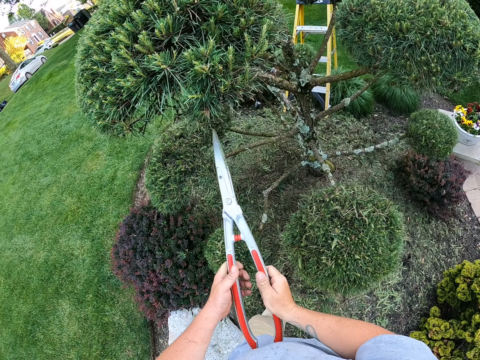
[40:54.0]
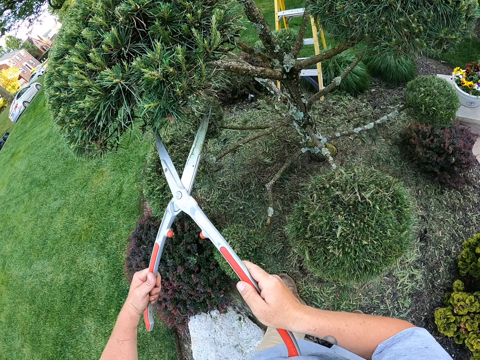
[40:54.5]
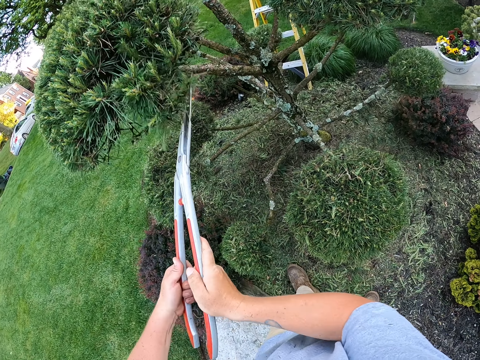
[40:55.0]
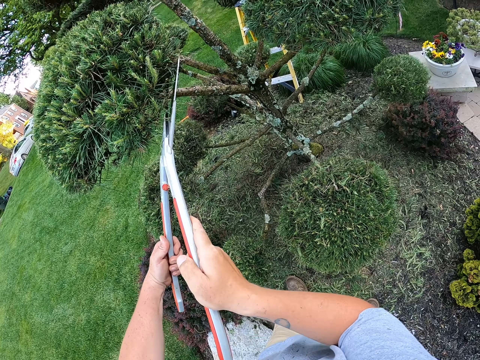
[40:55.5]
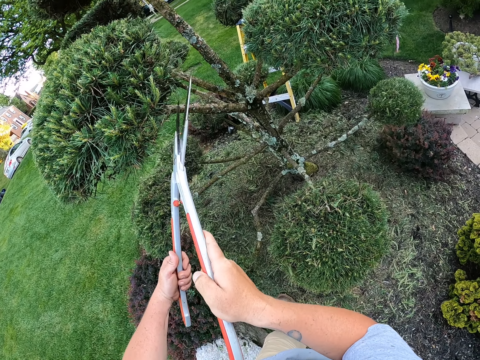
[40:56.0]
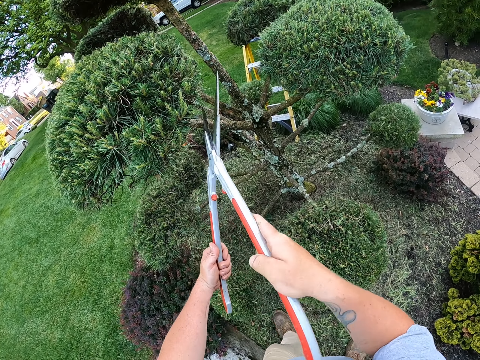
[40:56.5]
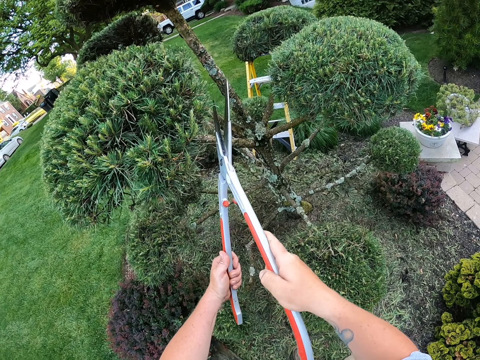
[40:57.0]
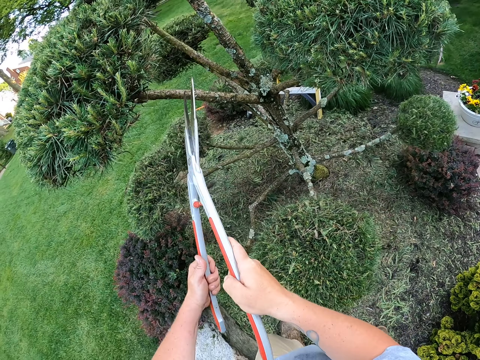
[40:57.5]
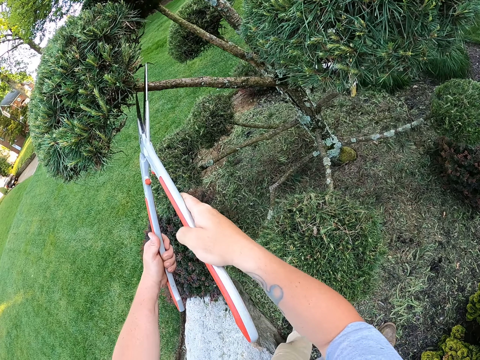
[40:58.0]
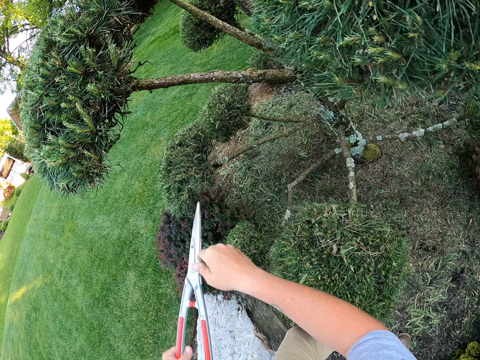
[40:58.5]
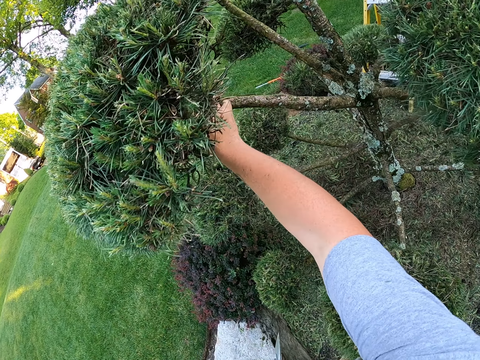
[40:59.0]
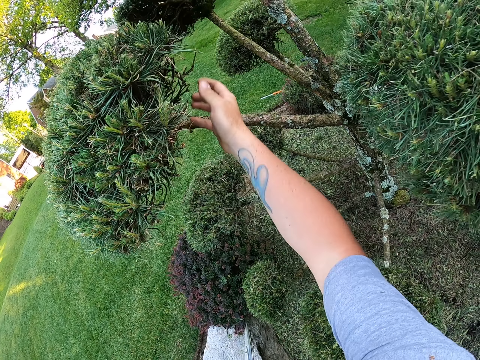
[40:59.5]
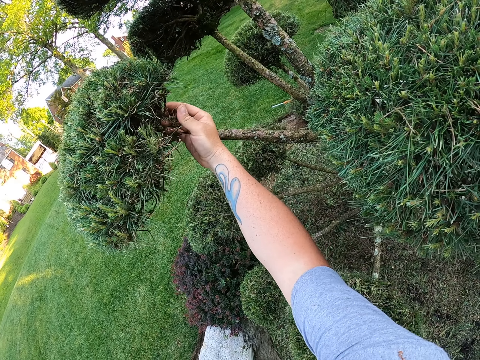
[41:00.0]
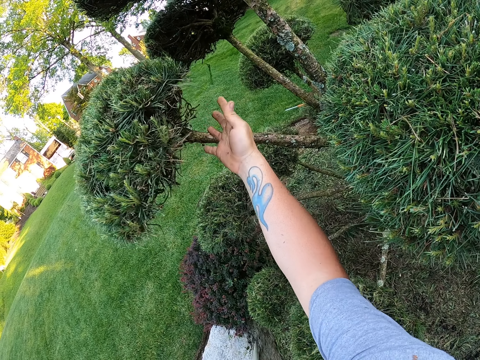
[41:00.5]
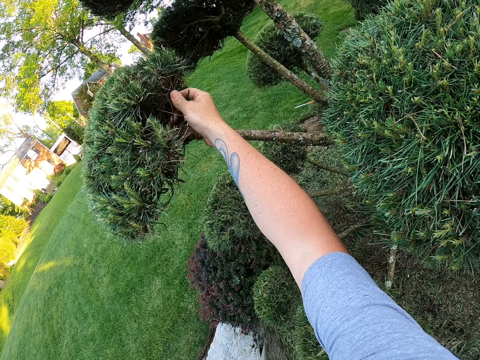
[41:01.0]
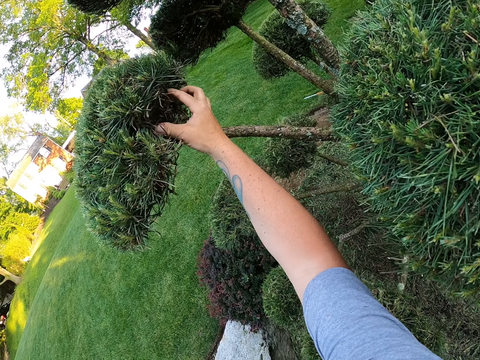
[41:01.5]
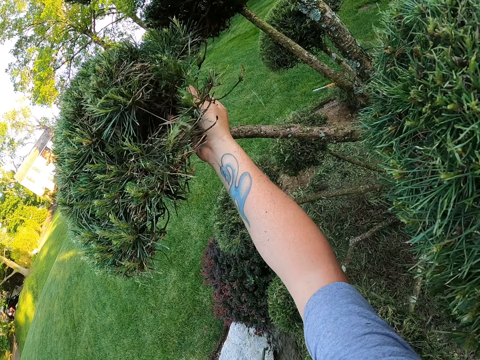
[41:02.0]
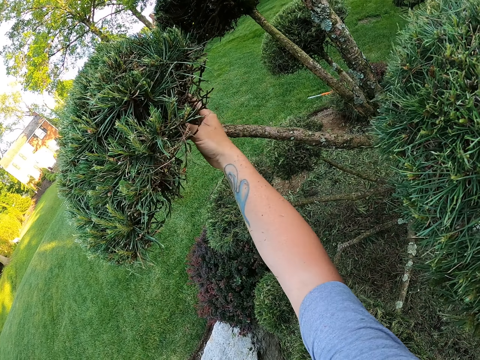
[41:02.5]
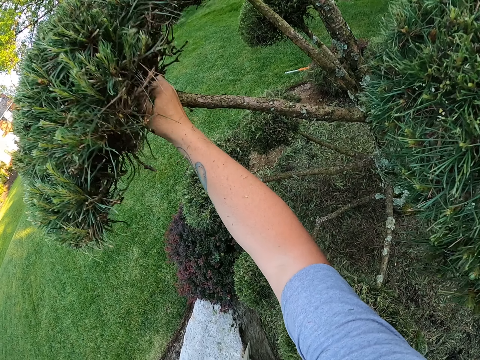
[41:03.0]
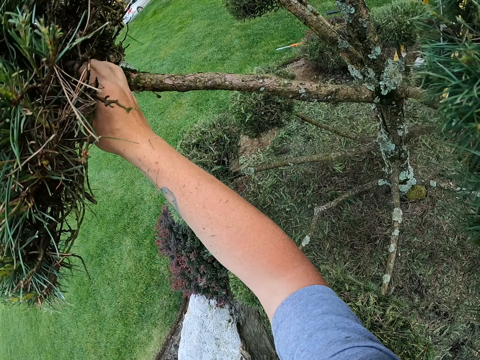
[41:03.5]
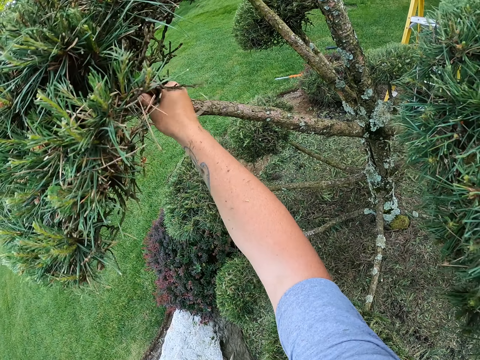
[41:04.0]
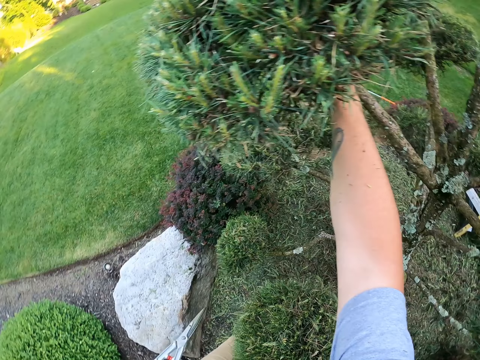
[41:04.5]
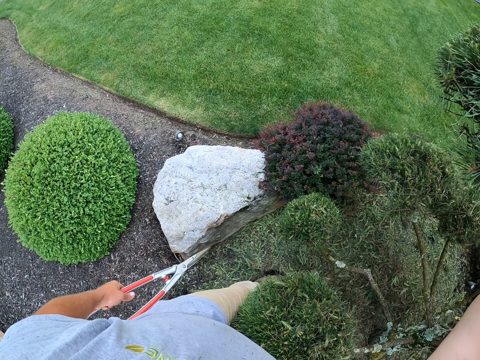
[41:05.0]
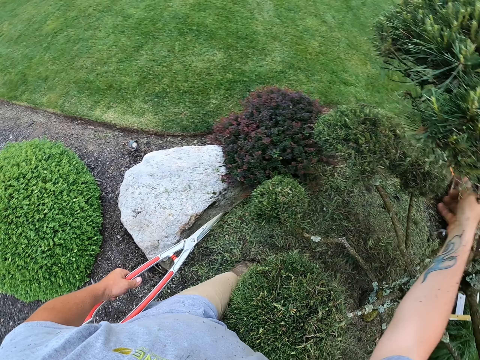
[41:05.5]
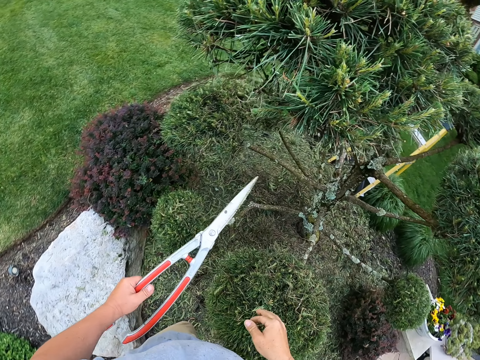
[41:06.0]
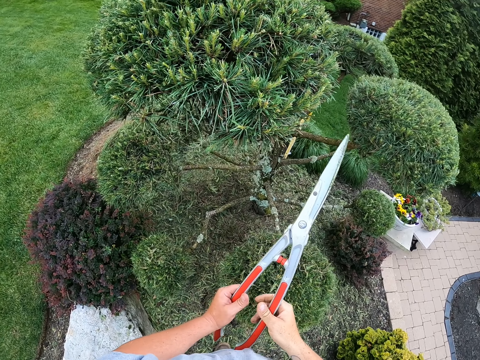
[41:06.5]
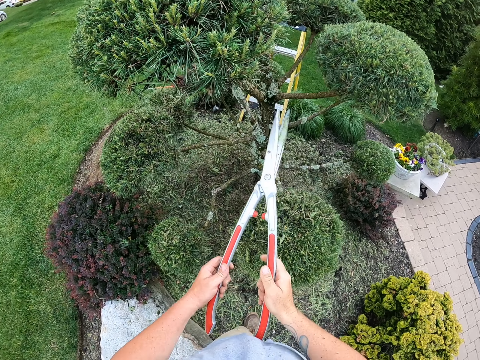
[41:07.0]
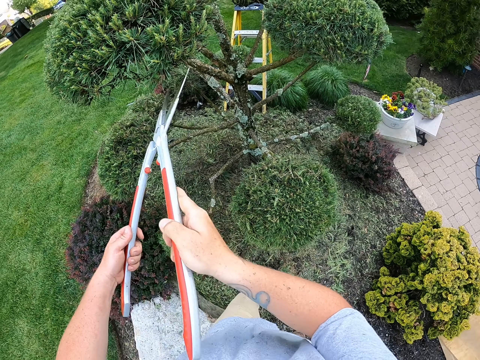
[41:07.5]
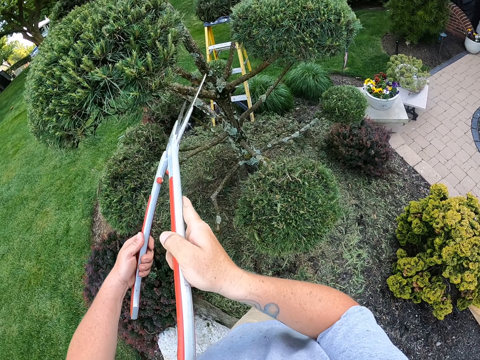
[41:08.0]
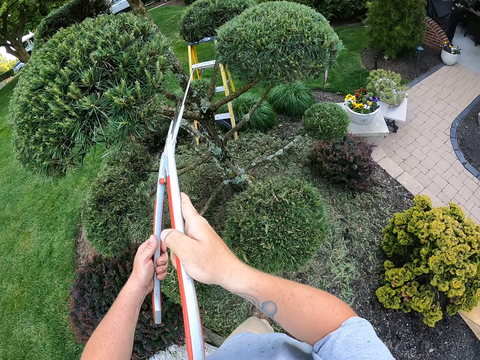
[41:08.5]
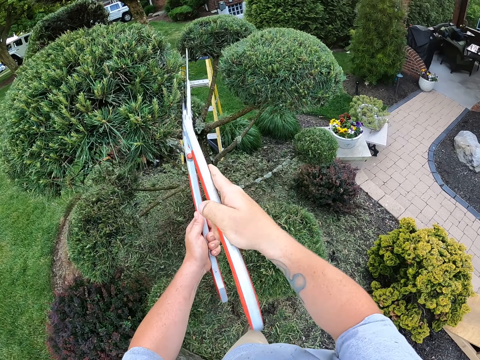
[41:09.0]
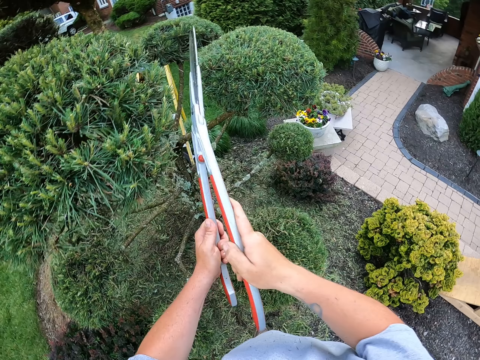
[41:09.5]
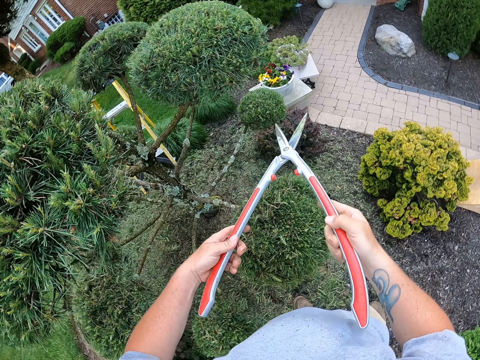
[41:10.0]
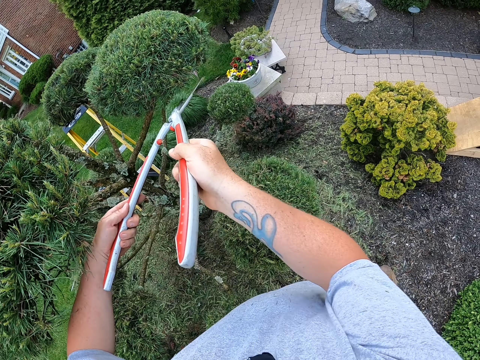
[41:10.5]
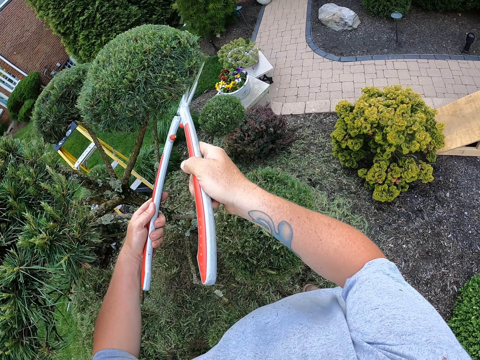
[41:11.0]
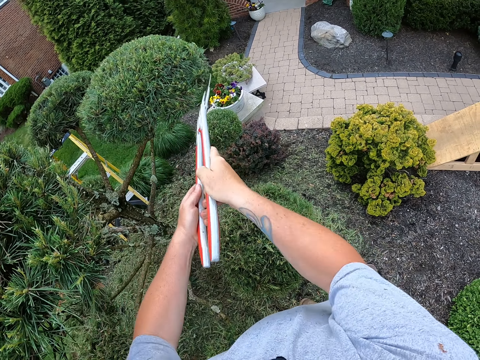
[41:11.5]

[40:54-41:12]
The camera wearer holds pruning shears with both hands. He trims the tree using the pruning shears. He plucks twigs from the tree using the right hand. He touches the flower with his hand. He taps the flower. He looks to the other side. He holds the pruning shears with both hands. He trims the tree using the pruning shears.

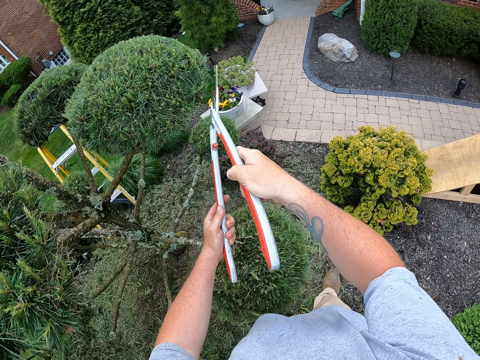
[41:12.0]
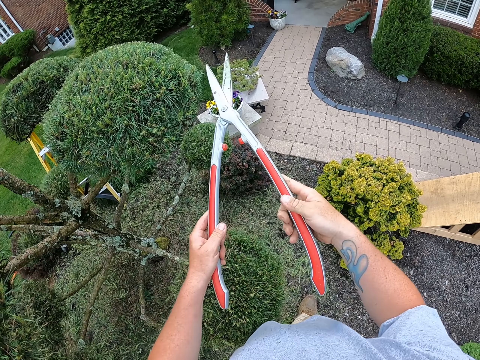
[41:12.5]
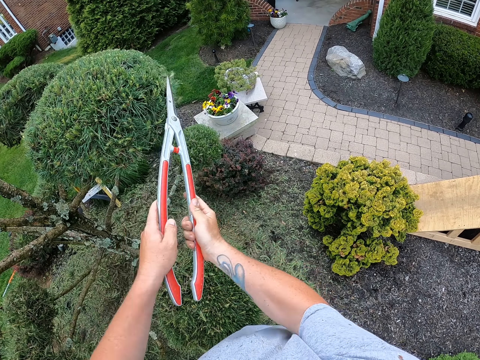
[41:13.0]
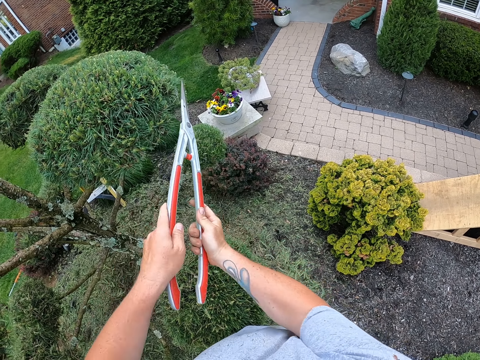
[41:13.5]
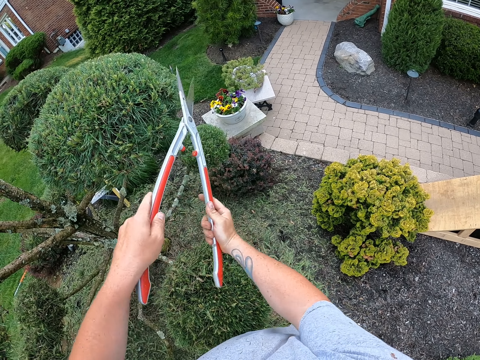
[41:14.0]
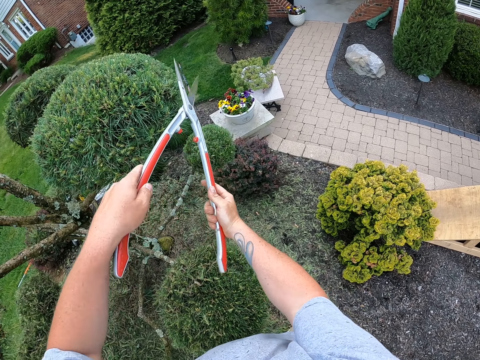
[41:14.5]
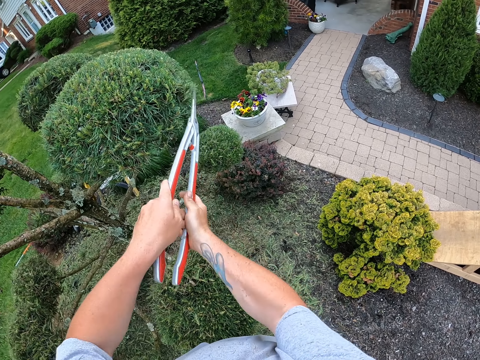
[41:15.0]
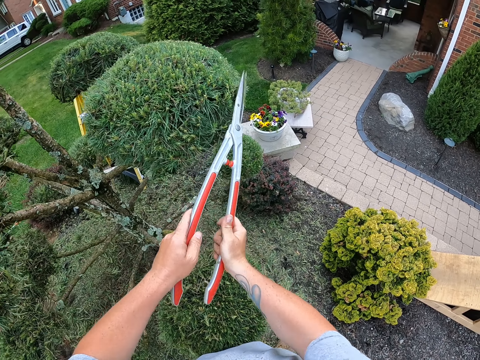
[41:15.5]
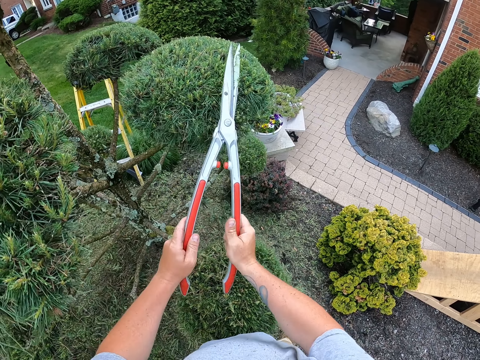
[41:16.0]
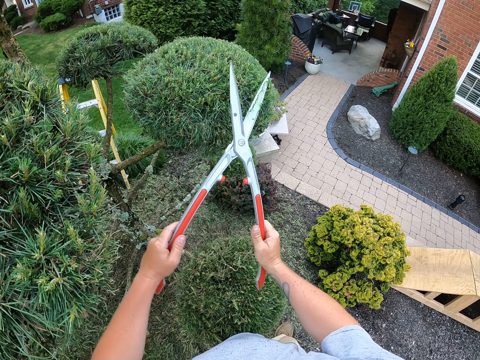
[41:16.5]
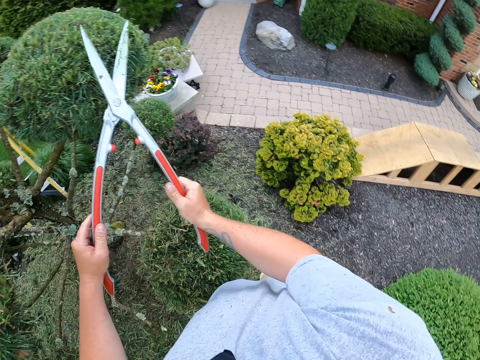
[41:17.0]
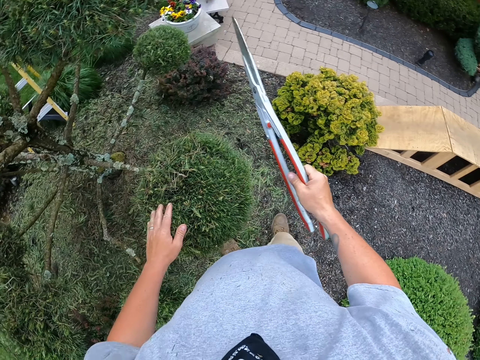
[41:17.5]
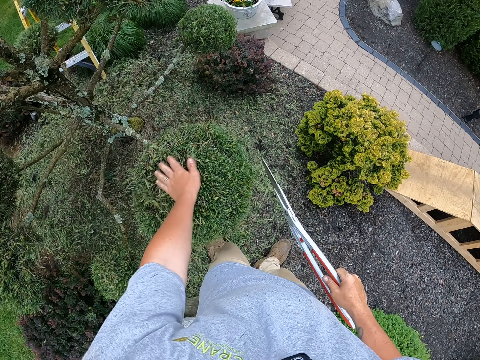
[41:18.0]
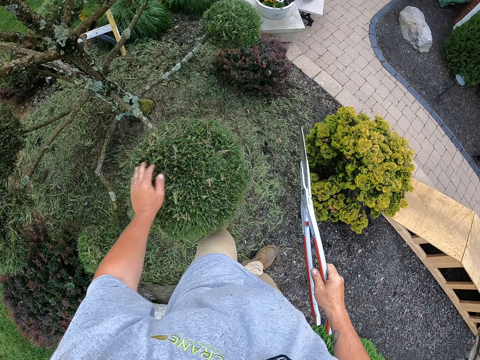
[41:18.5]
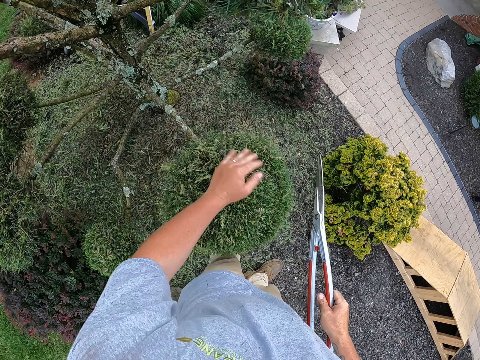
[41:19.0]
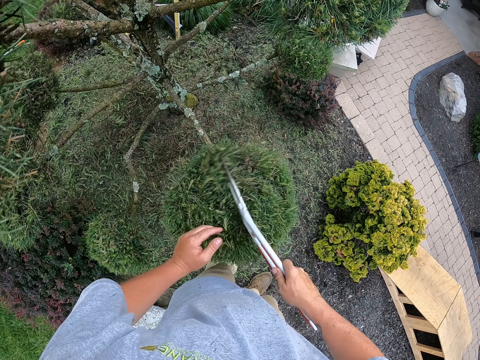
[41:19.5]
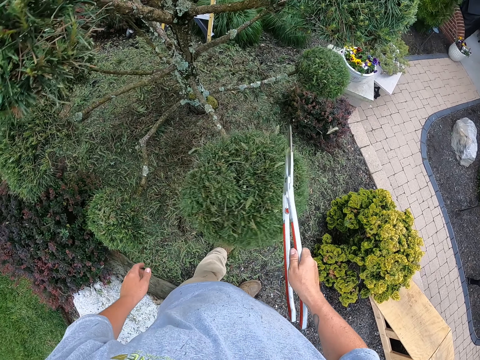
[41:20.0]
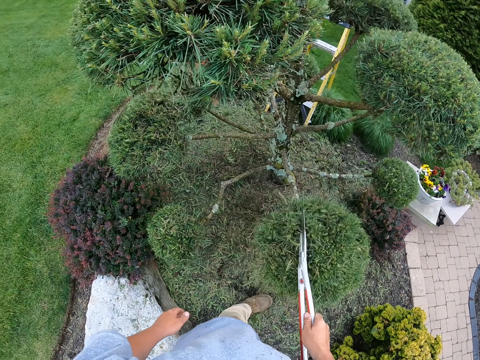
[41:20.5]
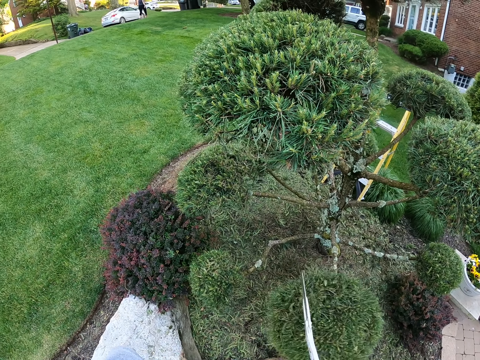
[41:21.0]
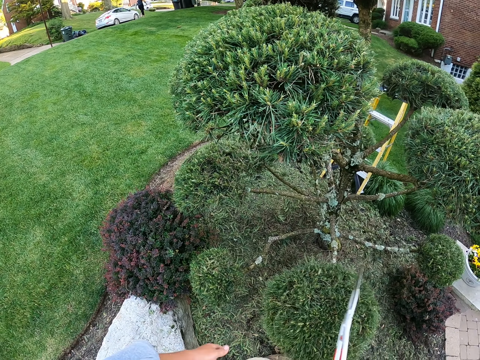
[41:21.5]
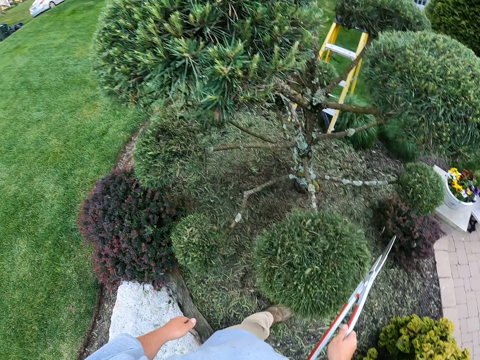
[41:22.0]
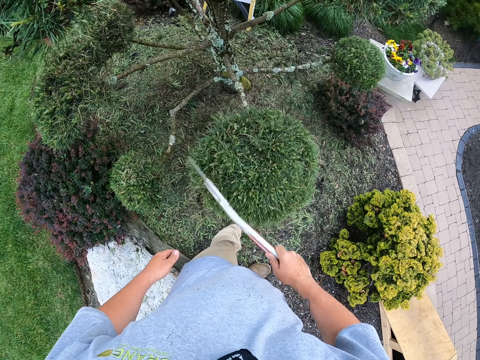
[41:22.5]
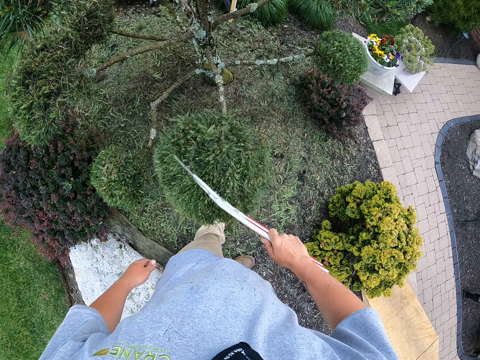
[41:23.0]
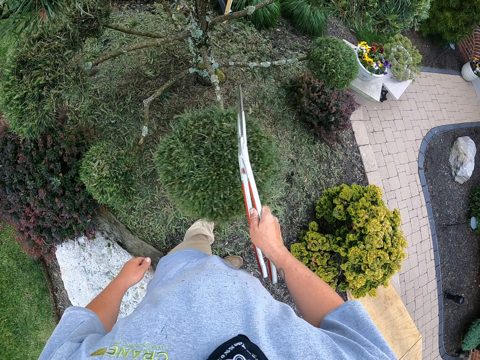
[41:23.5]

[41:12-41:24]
The camera wearer removes the cut leaves from the tree with the left hand and pruning shears. They touch the flower. A man walks in the field.
